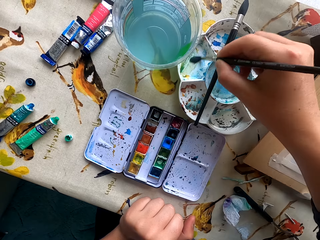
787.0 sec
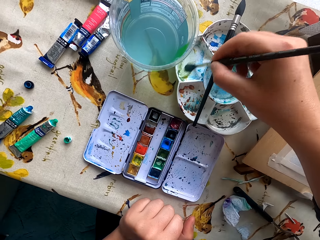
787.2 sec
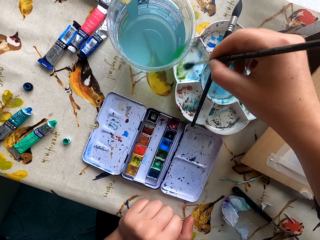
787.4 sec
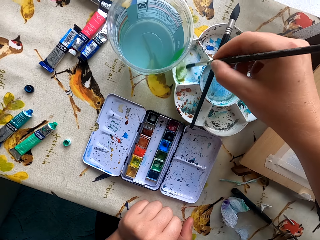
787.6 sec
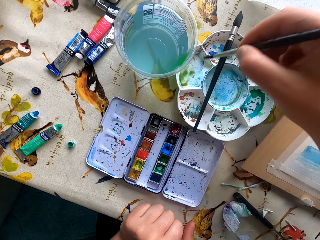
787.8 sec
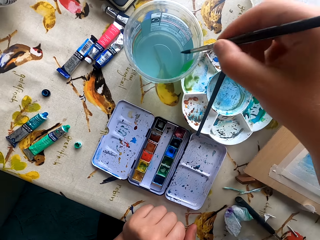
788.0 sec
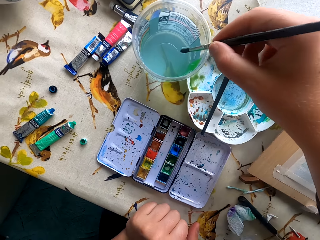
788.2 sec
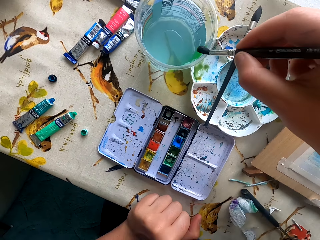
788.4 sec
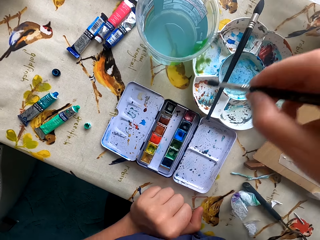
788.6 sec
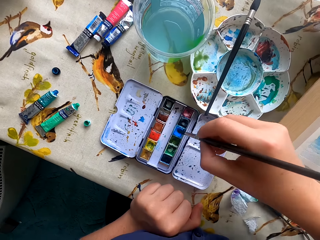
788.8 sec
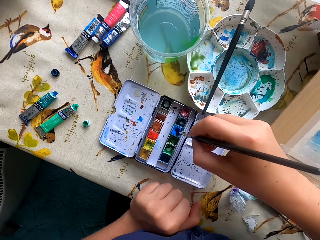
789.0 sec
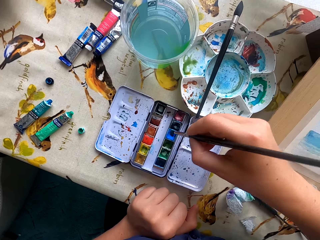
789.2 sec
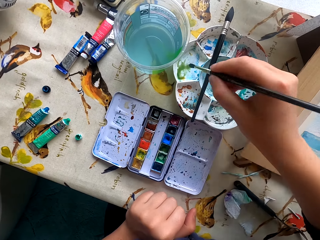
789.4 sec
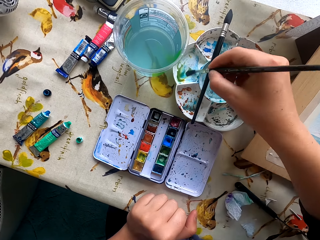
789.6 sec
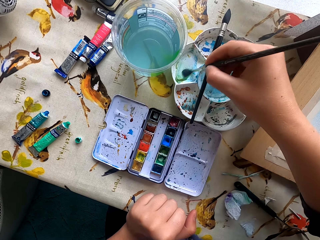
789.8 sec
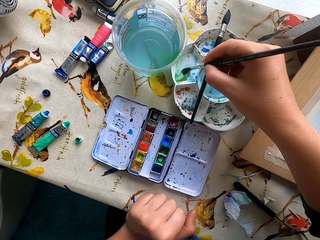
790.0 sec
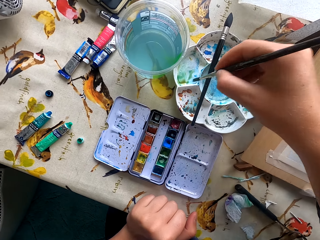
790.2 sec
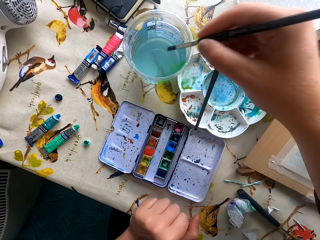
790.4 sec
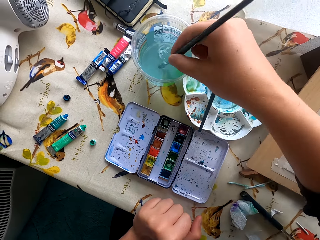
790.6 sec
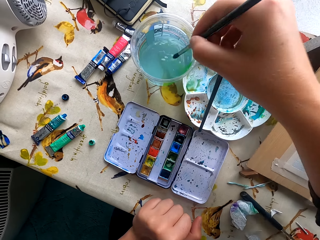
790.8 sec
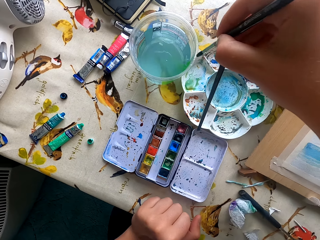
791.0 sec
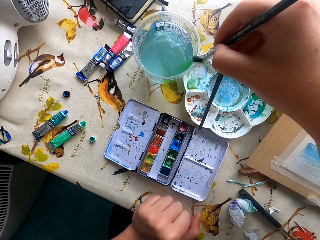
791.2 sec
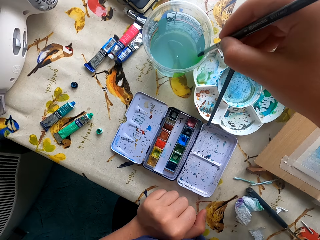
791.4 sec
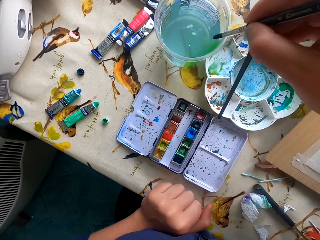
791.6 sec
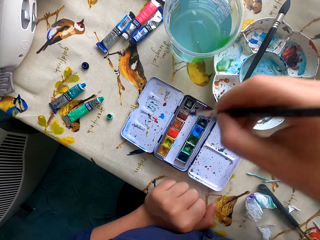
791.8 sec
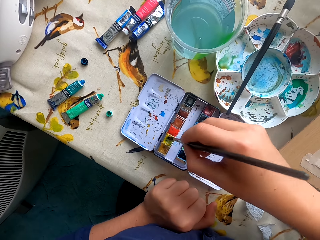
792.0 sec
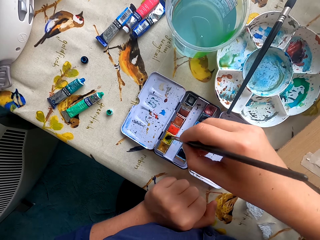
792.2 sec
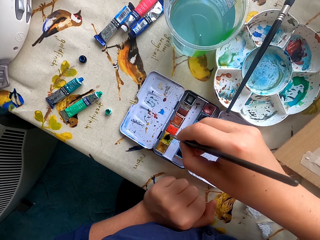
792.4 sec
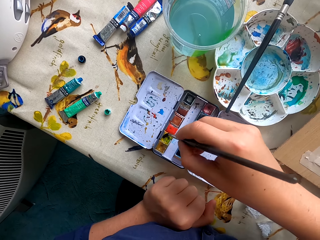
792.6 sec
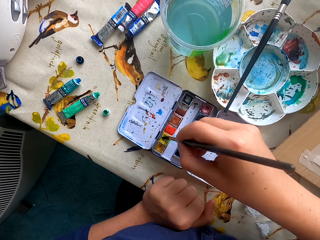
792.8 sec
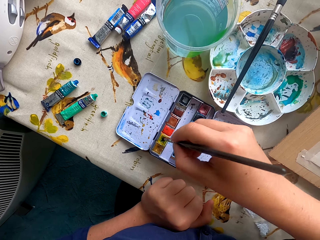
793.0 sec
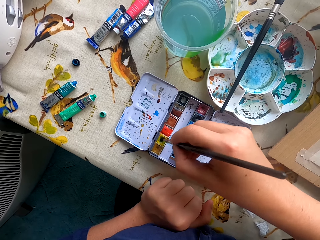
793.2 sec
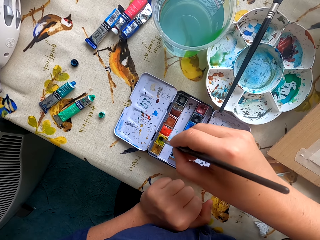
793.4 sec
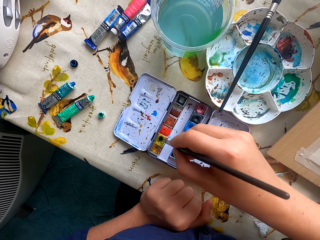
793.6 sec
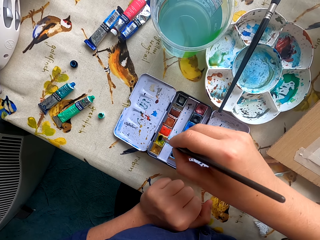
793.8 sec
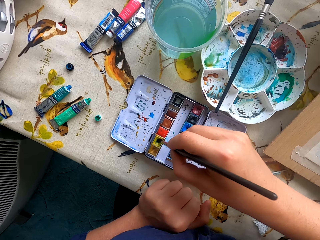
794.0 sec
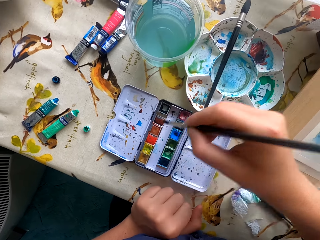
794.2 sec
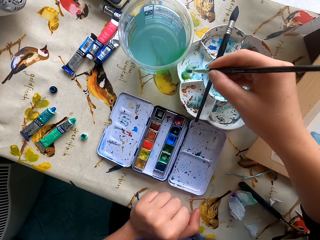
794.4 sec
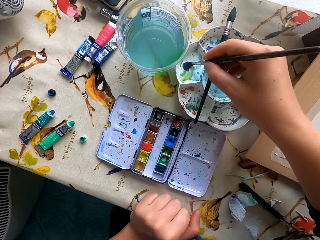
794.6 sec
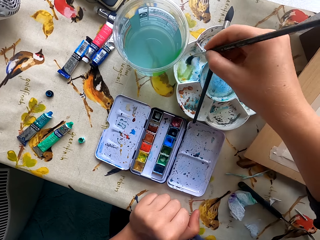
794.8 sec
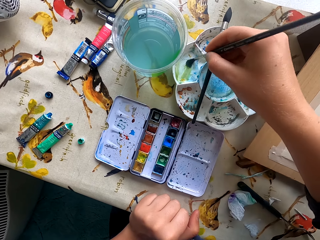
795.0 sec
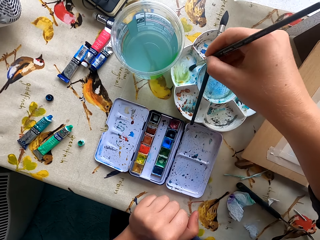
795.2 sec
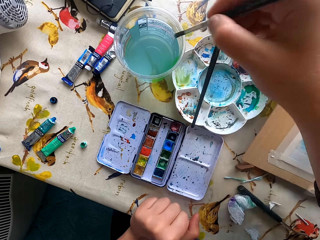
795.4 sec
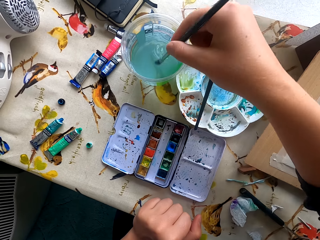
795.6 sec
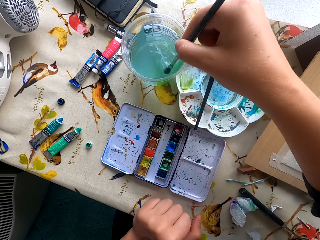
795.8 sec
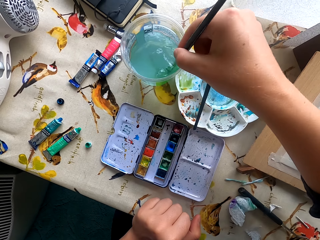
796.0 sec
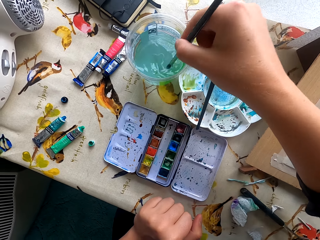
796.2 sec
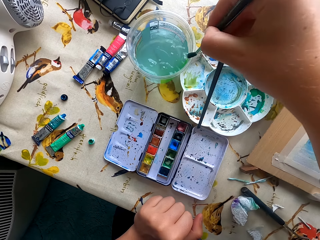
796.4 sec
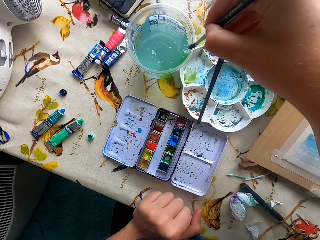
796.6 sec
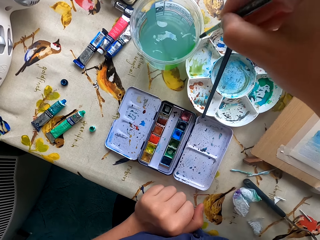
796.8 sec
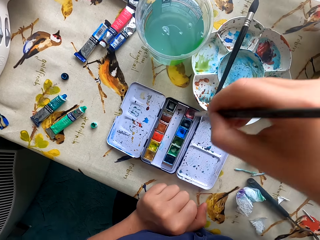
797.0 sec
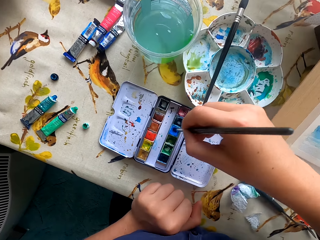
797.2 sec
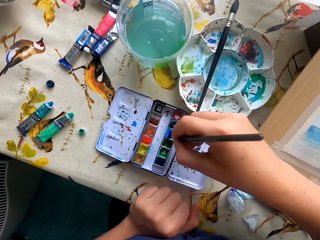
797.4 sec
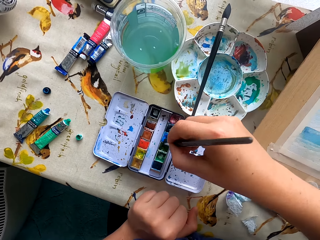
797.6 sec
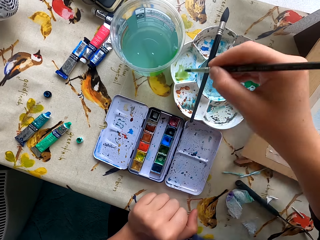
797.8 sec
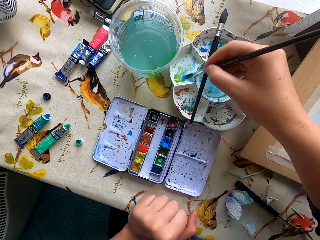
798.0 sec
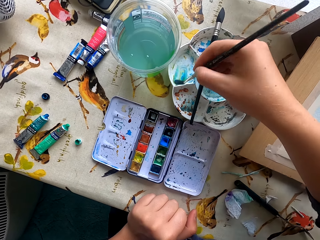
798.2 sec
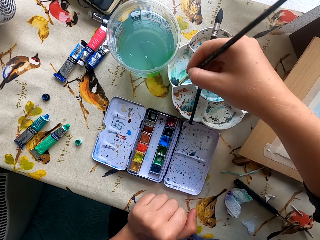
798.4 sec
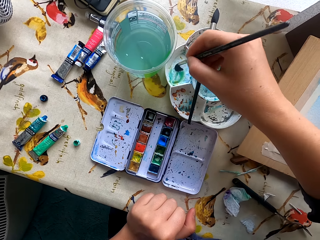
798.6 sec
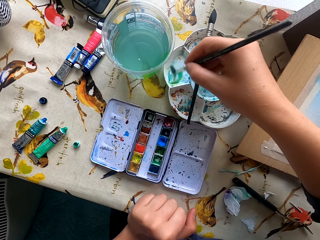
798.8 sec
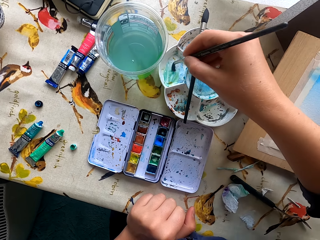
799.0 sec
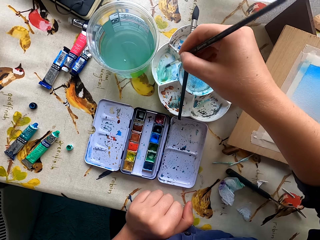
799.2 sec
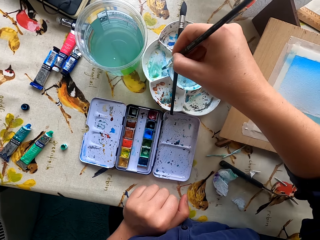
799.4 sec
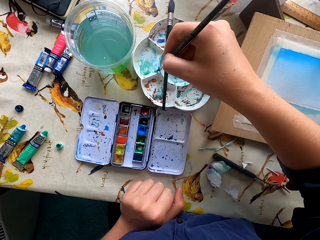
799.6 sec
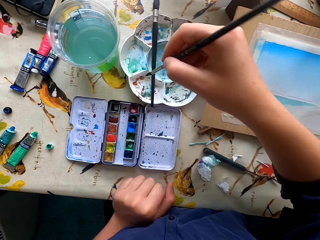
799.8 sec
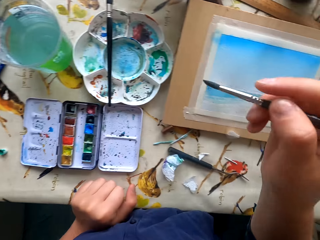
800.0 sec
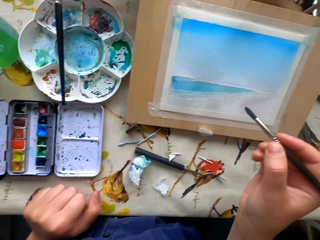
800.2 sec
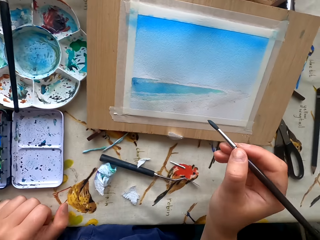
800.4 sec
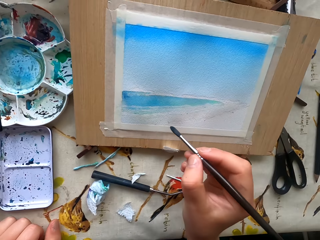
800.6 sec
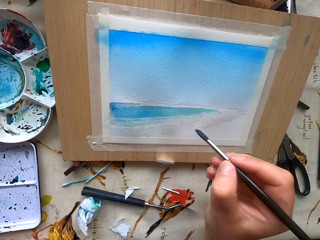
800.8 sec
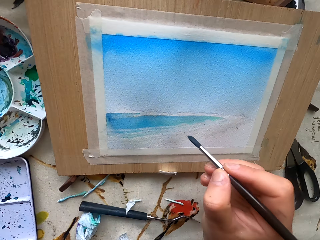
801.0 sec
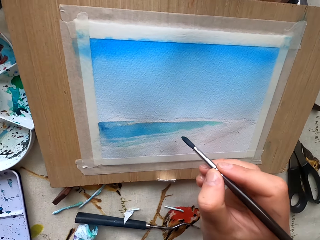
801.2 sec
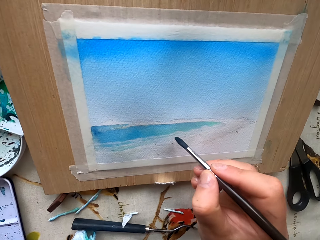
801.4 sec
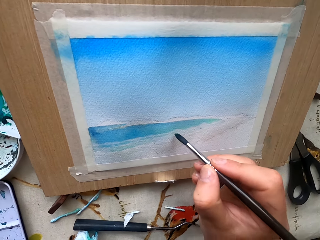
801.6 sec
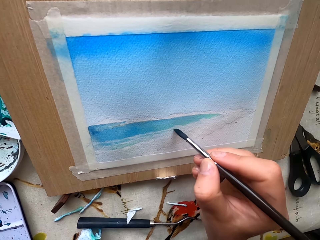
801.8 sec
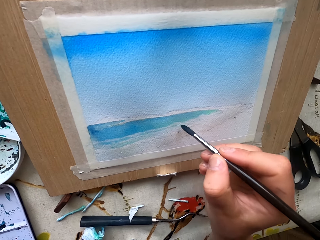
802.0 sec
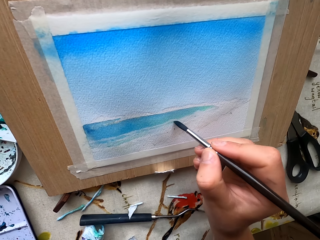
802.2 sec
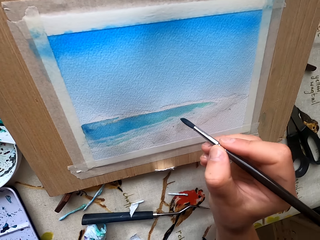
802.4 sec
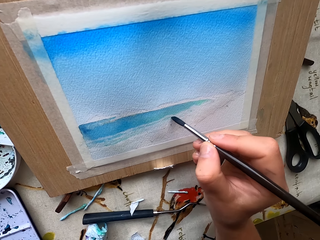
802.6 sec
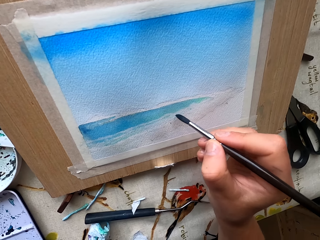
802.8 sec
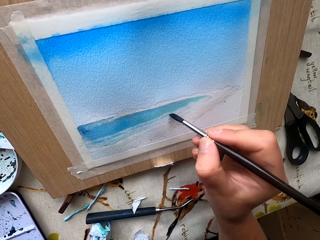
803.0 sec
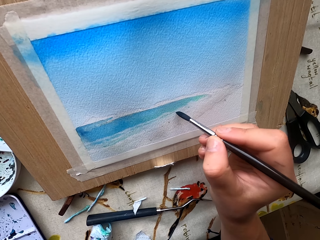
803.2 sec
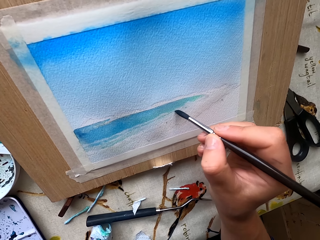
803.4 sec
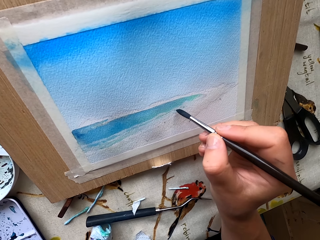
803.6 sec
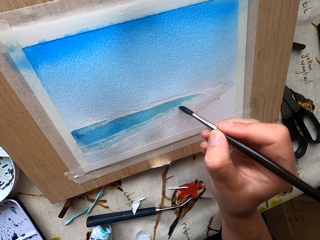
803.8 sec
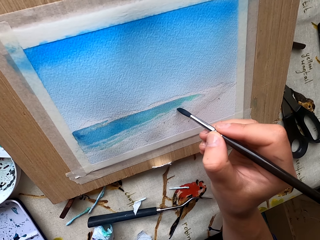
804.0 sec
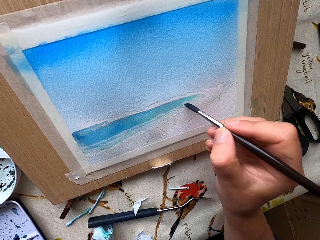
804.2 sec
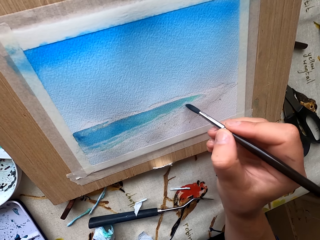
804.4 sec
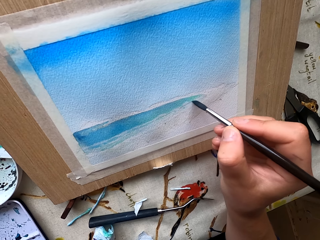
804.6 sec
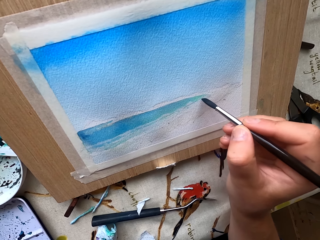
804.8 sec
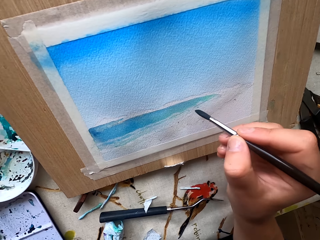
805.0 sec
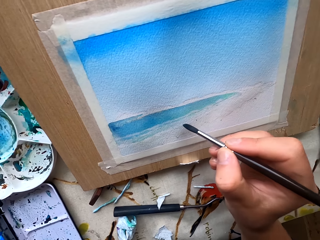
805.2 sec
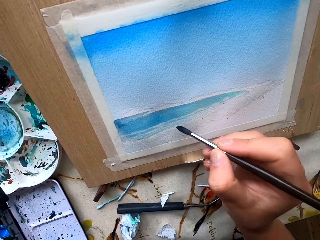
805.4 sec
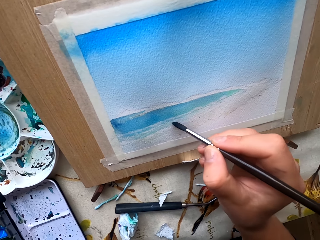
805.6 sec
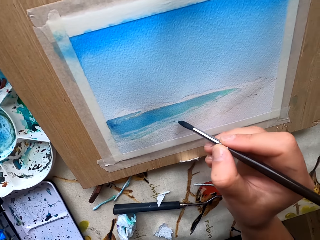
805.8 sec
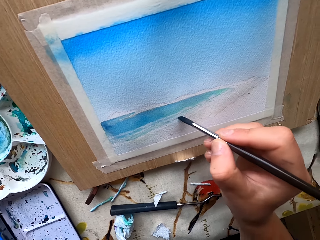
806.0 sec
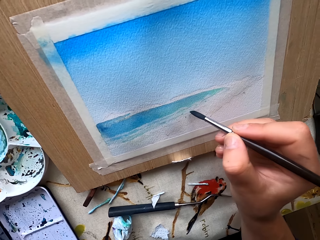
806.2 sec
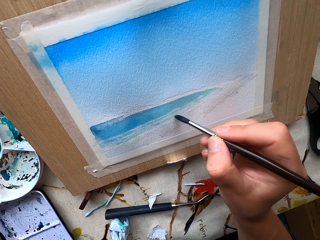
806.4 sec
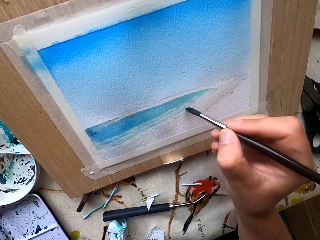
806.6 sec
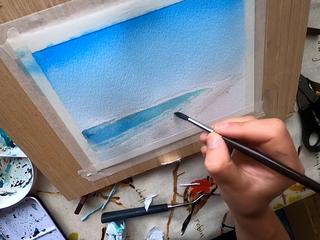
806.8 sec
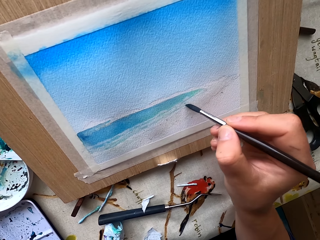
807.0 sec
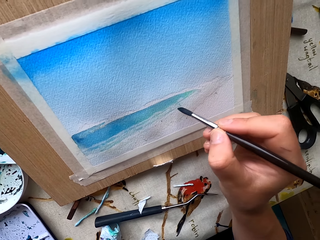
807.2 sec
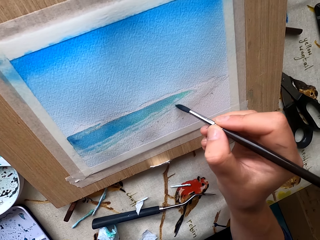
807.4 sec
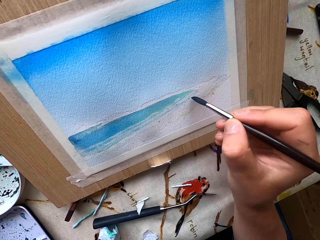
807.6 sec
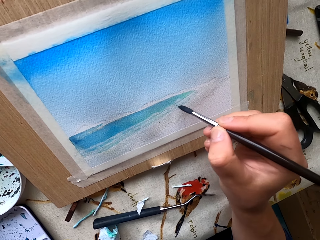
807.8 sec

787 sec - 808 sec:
The camera wearer removes excess paint. They dip the paintbrush in water. They dip the paintbrush in the paint. They remove excess paint. They dip the paintbrush in water. They dip the paintbrush in the paint. They remove the excess paint. They dip the paintbrush in water. They dip the paintbrush in the paint. They remove excess paint. They paint the drawing paper.
